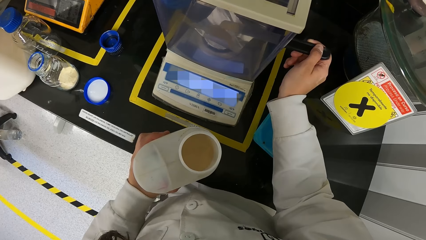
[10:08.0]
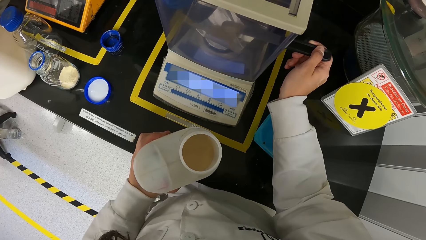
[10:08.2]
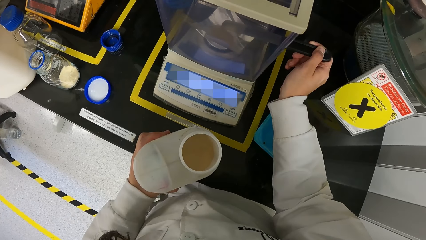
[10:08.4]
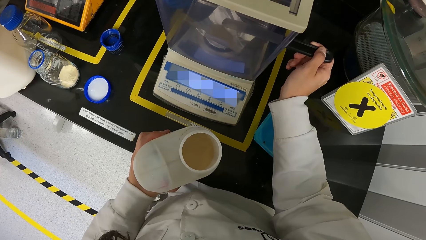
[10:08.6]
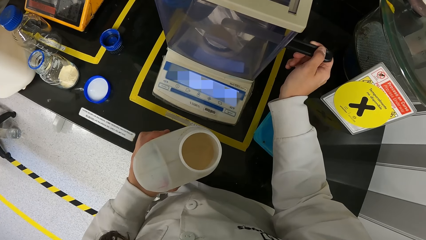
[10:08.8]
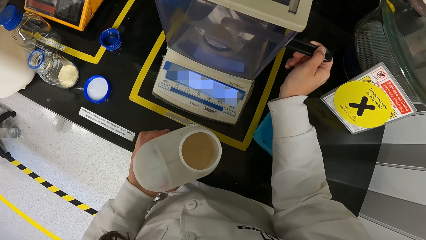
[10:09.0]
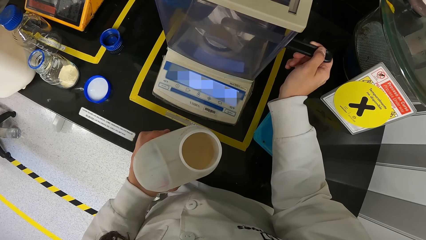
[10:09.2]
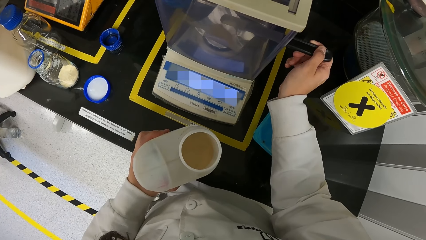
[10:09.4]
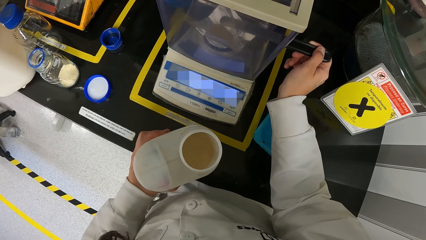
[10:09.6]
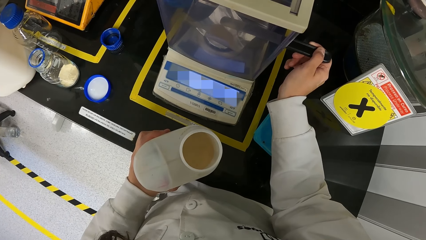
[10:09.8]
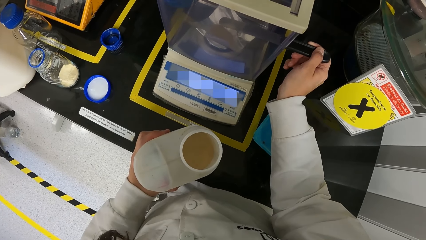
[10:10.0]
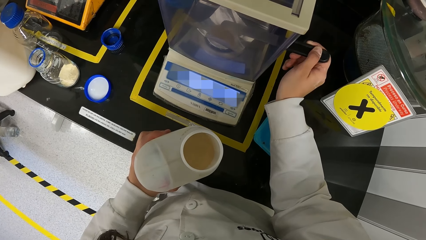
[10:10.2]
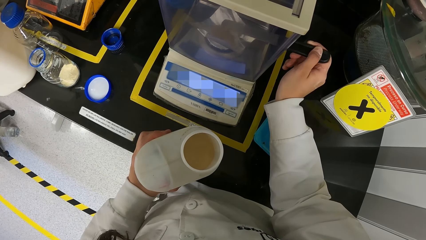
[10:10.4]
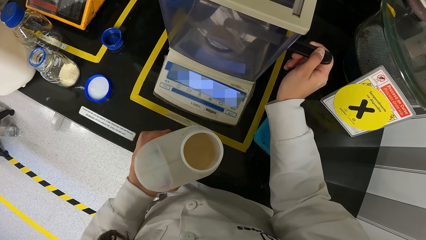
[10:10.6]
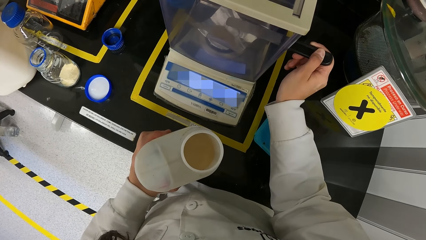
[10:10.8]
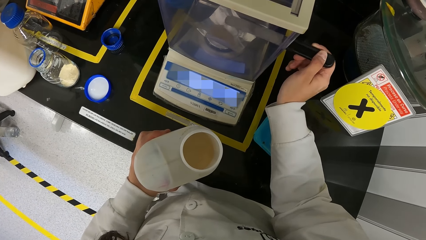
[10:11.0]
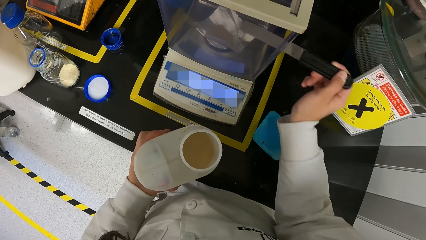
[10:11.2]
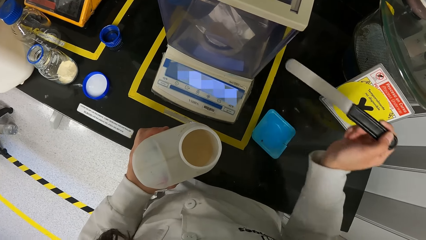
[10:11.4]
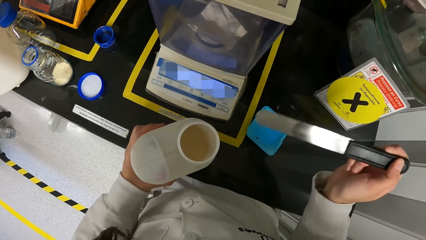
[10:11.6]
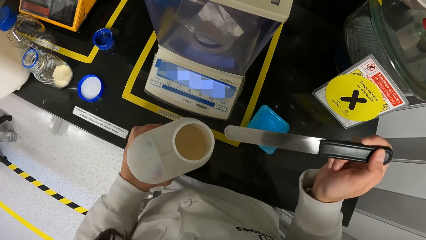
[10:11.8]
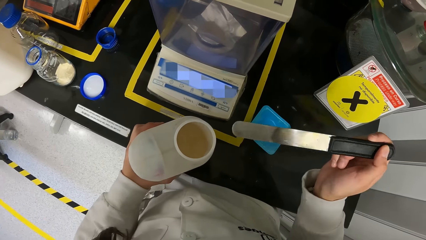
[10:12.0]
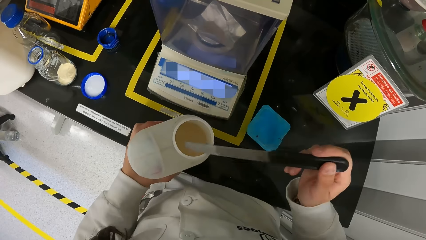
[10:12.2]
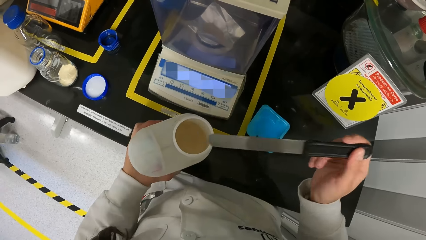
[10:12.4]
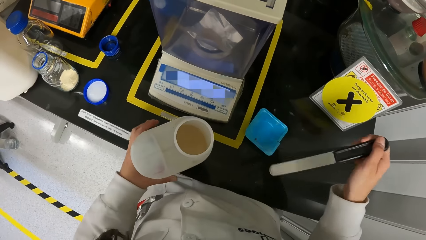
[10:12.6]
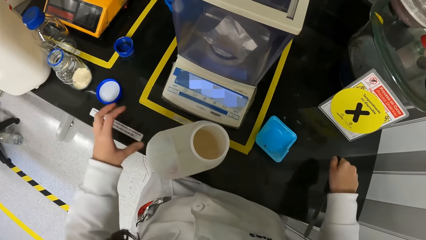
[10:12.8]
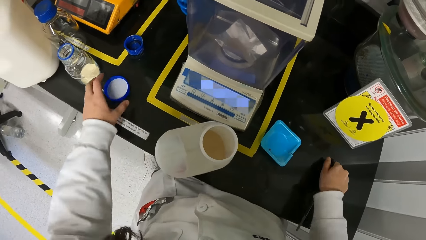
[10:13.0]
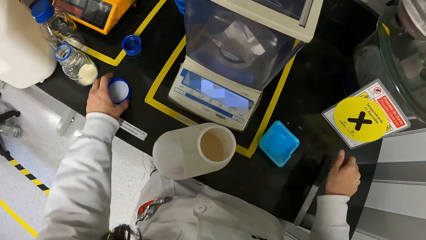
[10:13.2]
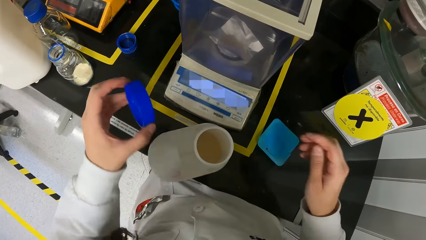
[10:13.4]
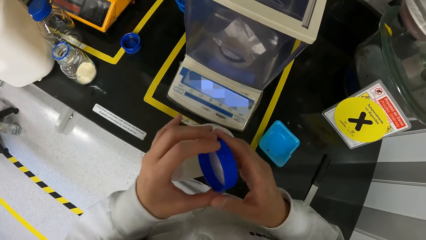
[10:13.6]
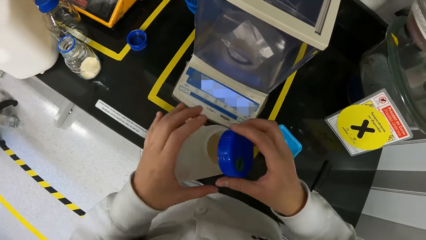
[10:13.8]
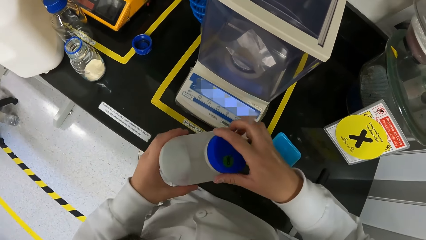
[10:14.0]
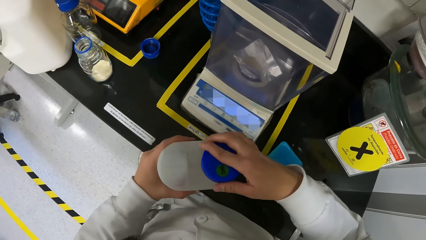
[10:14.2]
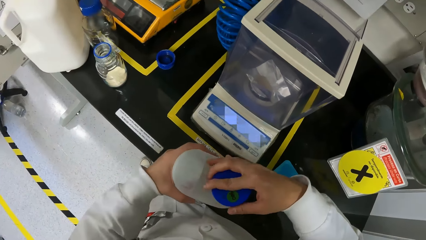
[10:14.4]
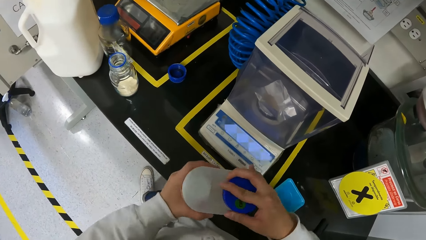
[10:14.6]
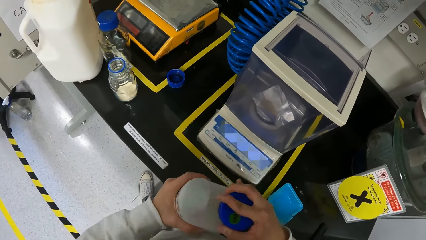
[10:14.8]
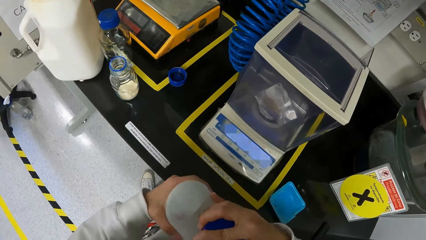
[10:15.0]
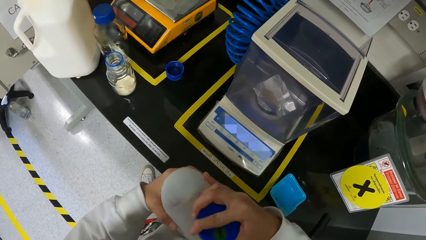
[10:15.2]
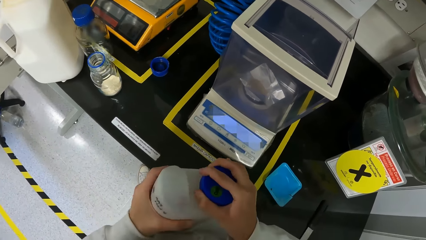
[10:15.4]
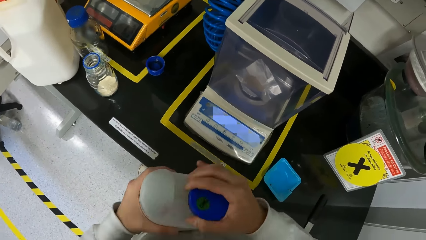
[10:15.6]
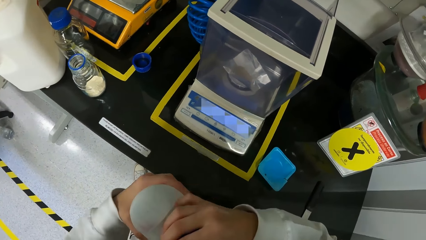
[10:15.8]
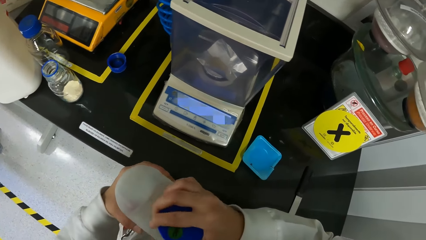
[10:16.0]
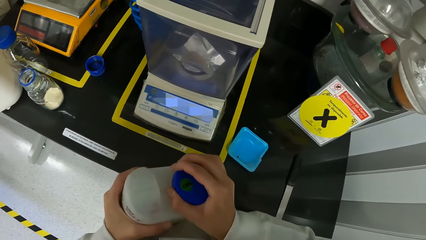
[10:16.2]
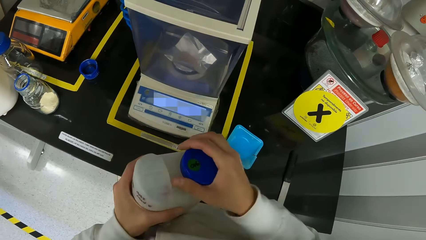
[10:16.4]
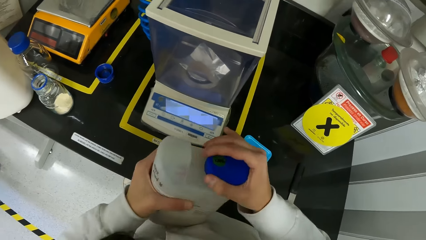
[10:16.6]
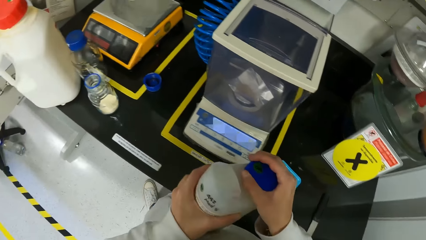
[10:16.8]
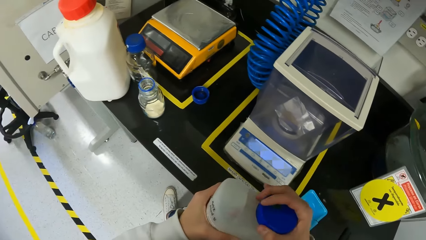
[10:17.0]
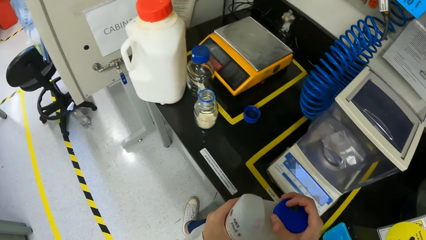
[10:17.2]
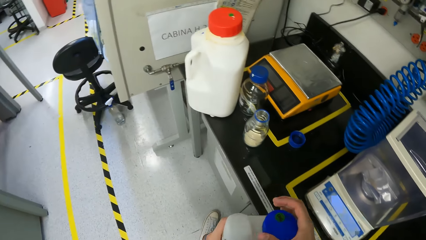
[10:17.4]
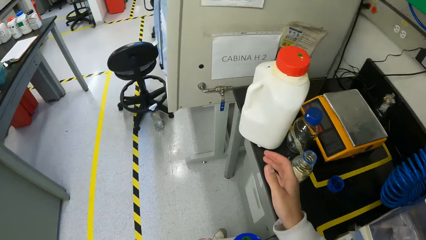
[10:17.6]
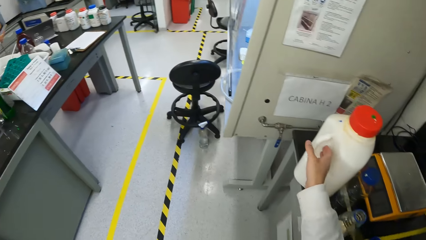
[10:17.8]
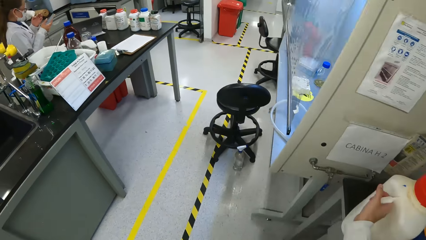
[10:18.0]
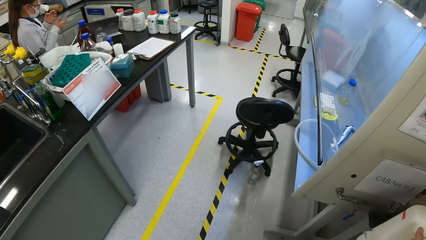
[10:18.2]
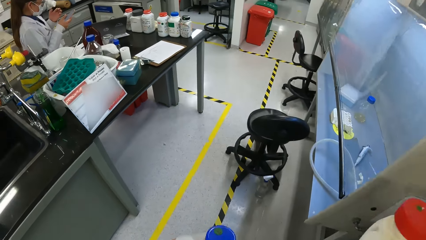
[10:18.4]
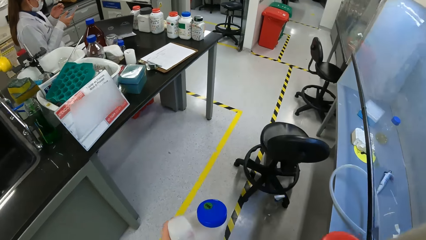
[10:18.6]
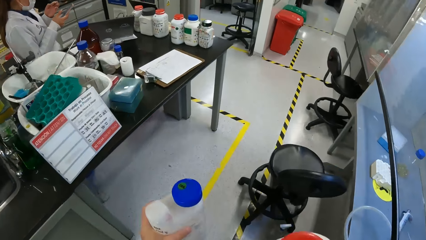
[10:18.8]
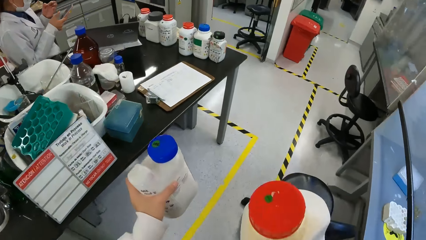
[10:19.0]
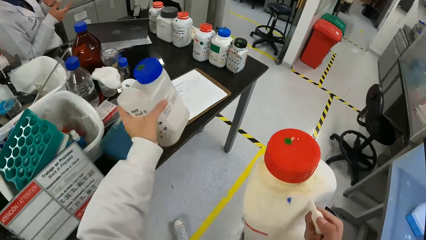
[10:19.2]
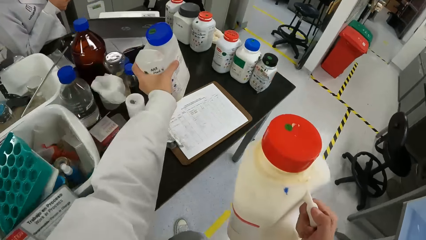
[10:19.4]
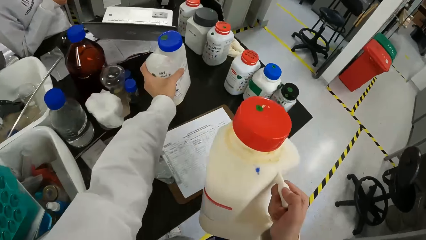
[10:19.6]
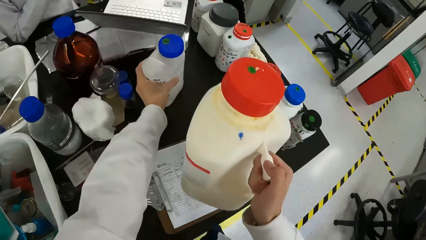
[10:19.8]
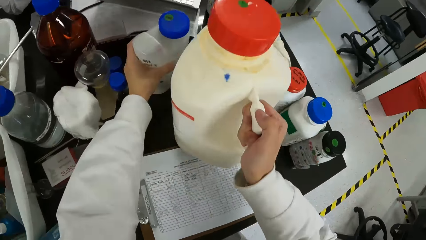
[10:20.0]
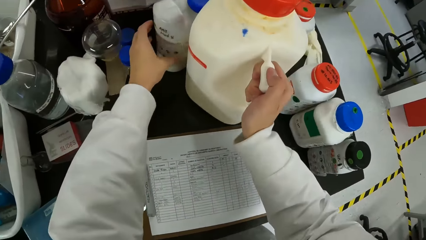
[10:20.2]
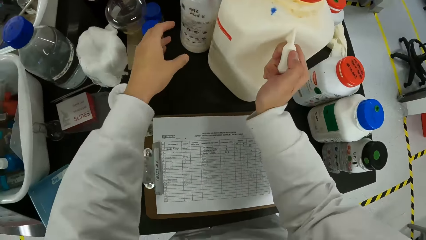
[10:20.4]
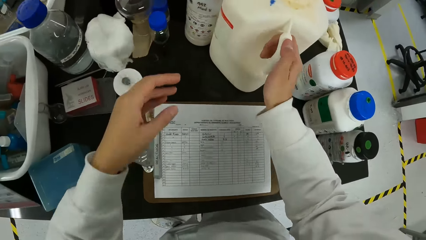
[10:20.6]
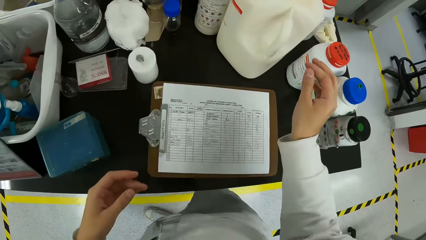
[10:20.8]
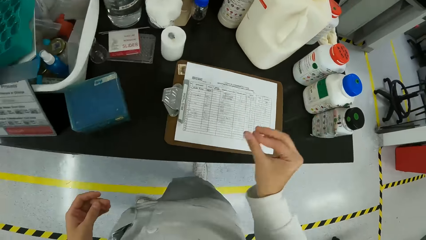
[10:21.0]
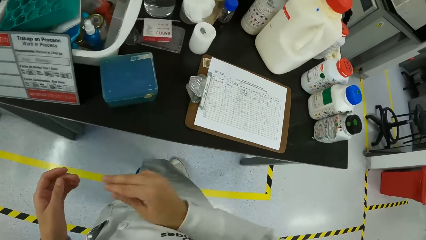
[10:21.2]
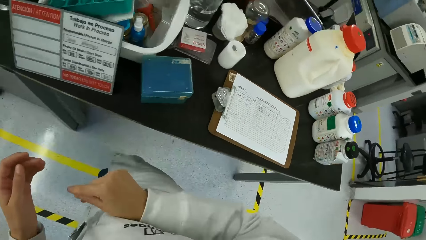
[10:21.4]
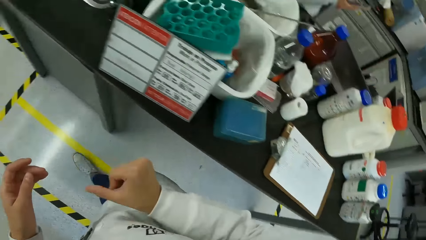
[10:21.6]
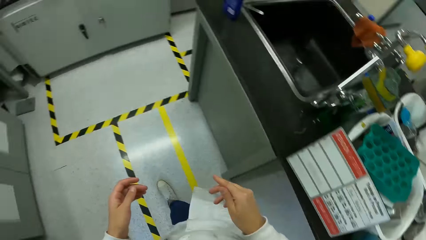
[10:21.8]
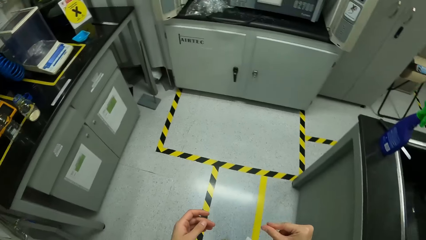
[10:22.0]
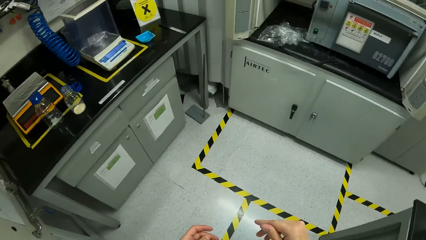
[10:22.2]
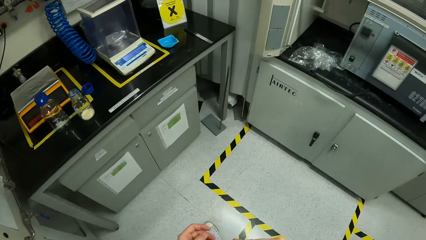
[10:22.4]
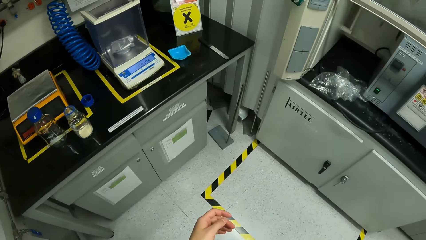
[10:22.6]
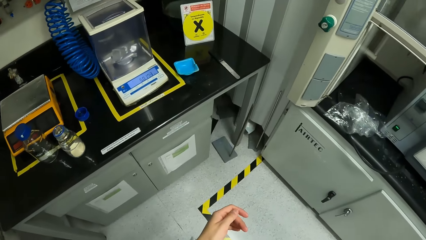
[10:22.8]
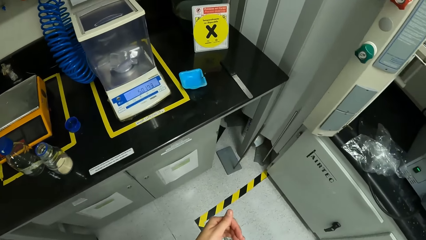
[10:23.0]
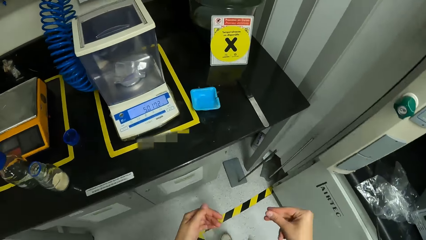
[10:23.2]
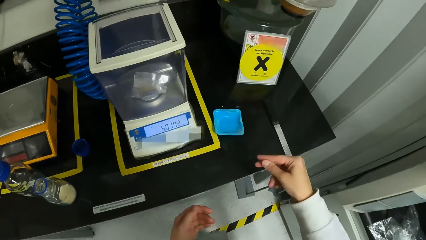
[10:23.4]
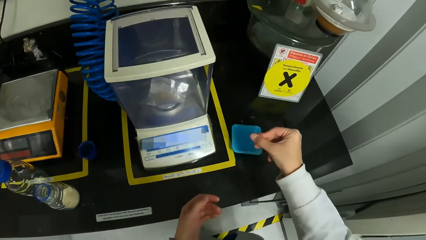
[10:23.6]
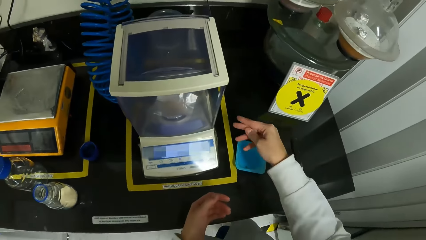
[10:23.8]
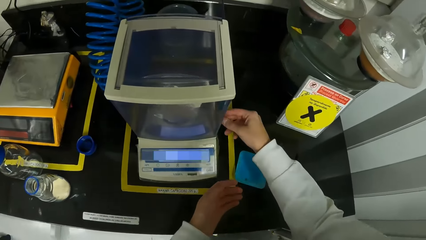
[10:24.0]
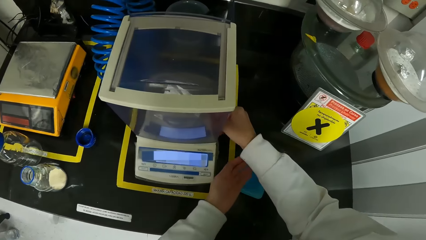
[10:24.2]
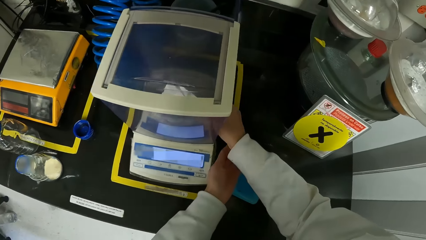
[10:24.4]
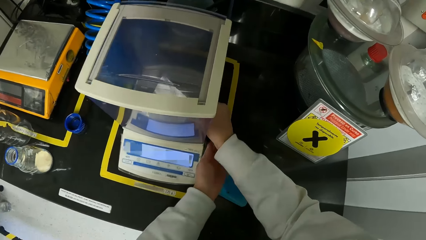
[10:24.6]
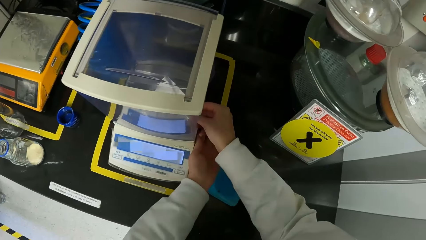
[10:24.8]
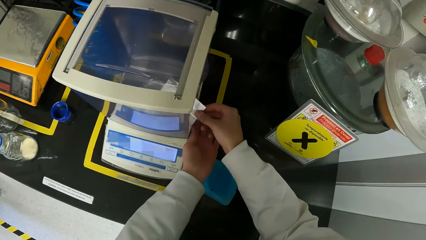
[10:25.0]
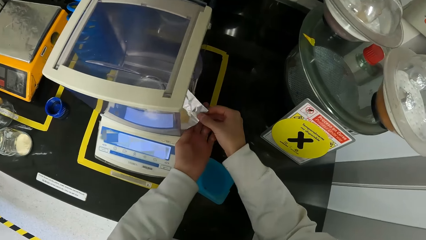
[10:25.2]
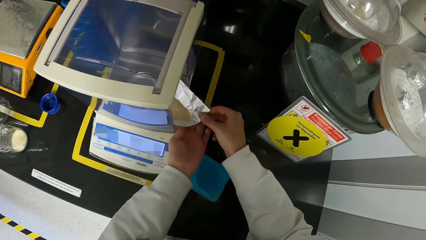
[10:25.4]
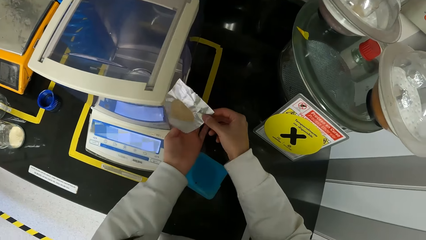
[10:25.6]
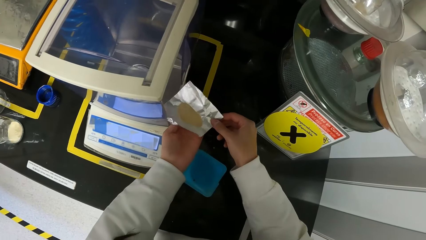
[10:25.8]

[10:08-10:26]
The camera wearer places the spatula in her right hand on the workbench. She picks the lid from the workbench with her left hand. She passes the lid in her left hand to her right hand. She places her left hand on the container on the workbench. She closes the container on the workbench with the lid in her right hand. She picks the container from the workbench with her left hand. She picks the container on the workbench by the handle with her right hand. A woman operates a phone in her right hand. The camera wearer walks in the laboratory. She places the containers in both hands on a workbench in the laboratory. She walks in the laboratory. She picks the paper on the weighing balance with her right hand.
